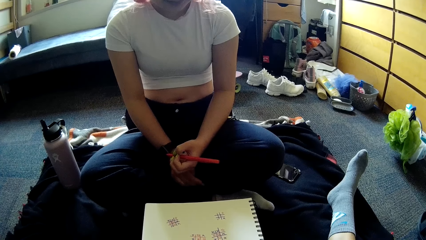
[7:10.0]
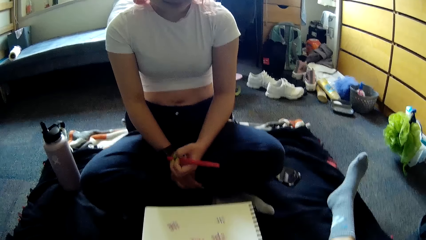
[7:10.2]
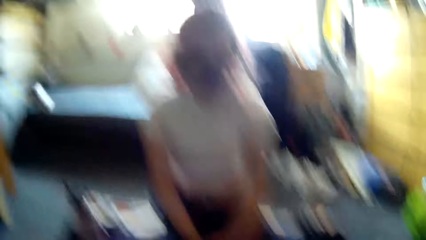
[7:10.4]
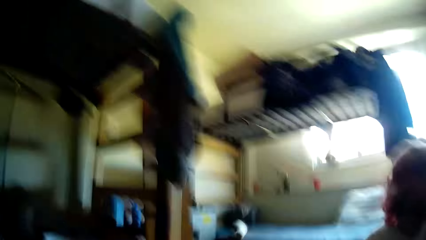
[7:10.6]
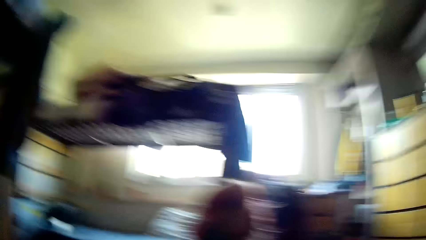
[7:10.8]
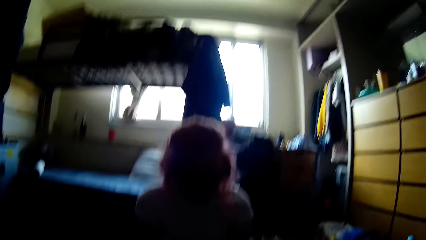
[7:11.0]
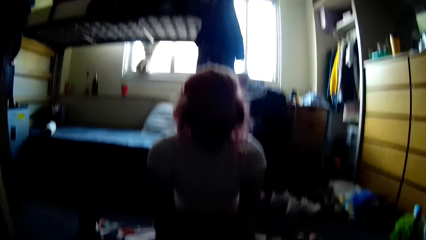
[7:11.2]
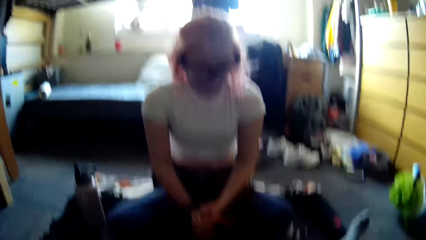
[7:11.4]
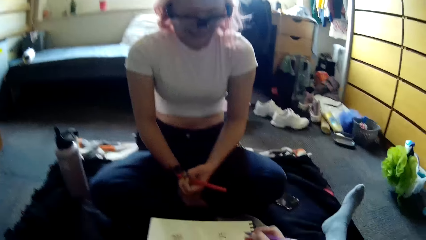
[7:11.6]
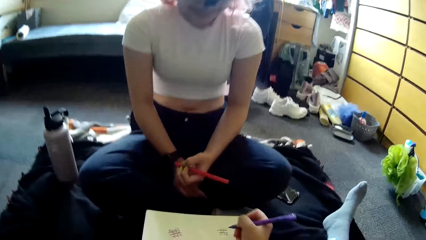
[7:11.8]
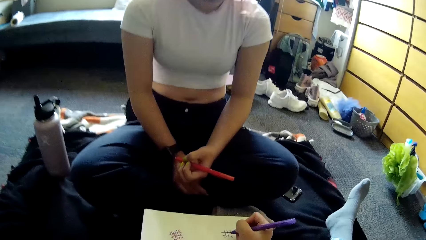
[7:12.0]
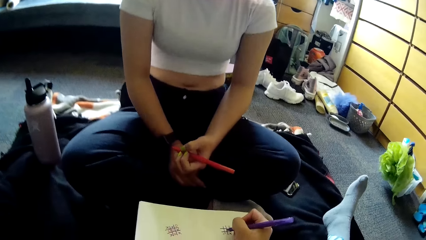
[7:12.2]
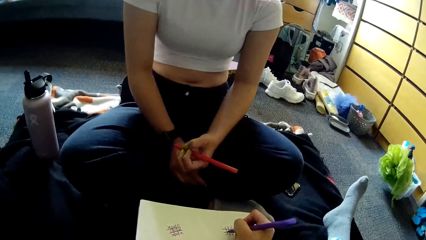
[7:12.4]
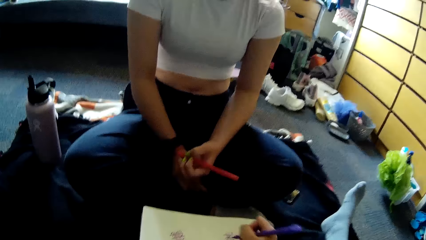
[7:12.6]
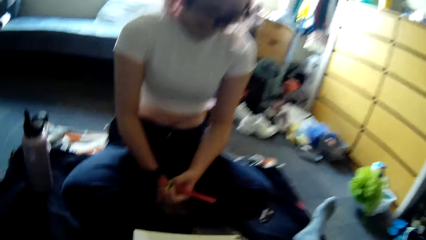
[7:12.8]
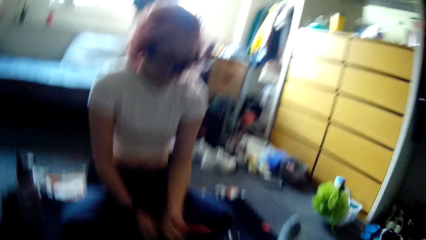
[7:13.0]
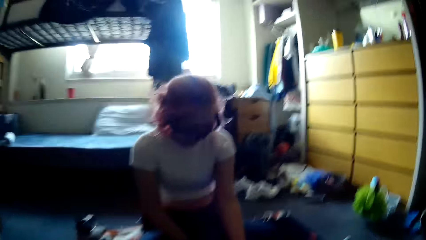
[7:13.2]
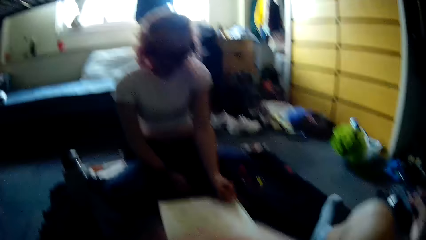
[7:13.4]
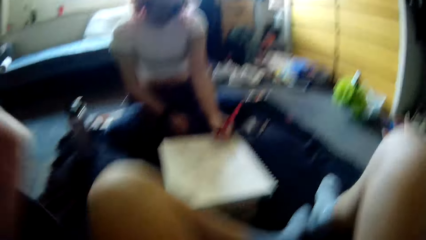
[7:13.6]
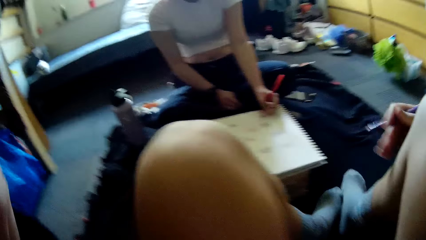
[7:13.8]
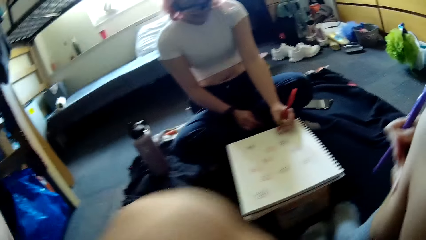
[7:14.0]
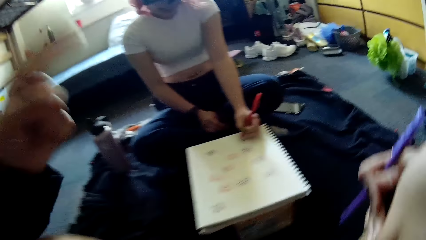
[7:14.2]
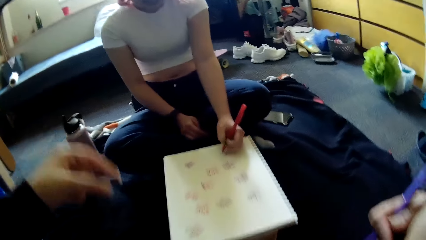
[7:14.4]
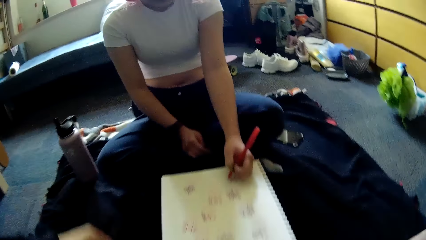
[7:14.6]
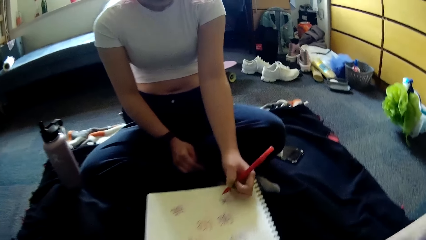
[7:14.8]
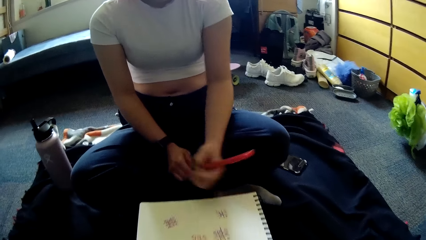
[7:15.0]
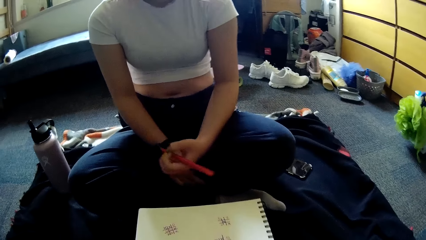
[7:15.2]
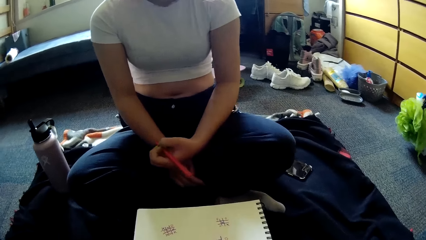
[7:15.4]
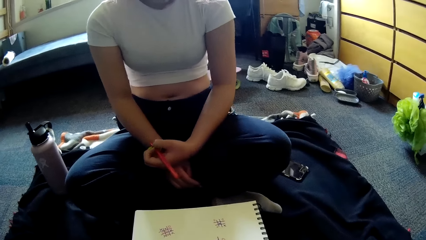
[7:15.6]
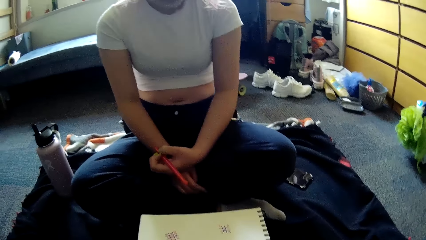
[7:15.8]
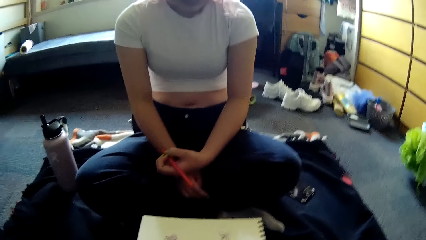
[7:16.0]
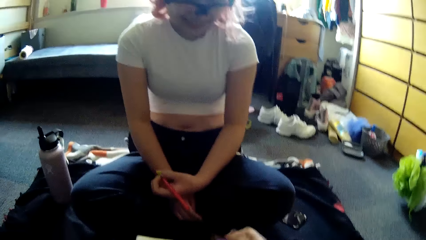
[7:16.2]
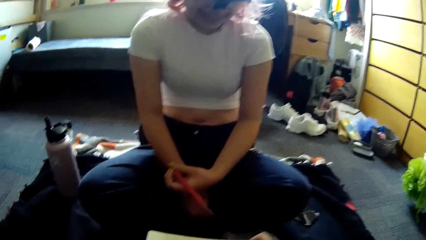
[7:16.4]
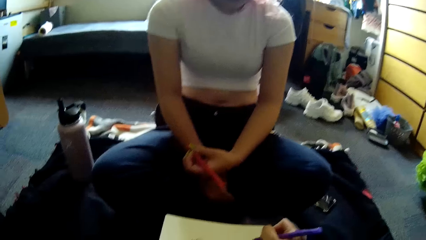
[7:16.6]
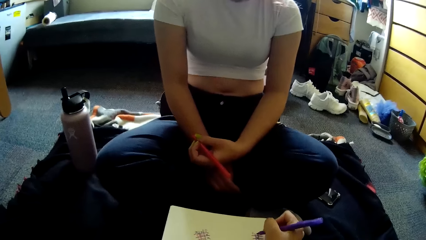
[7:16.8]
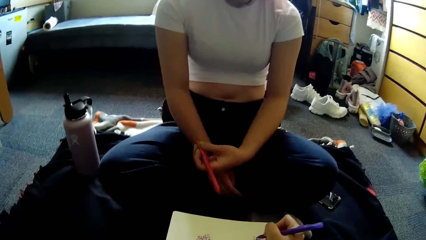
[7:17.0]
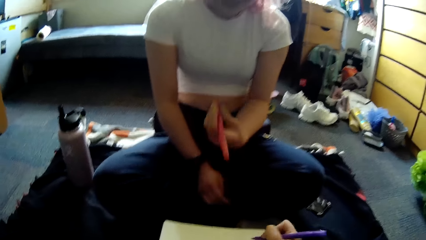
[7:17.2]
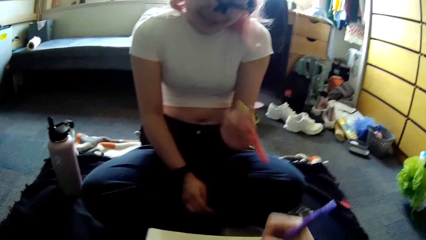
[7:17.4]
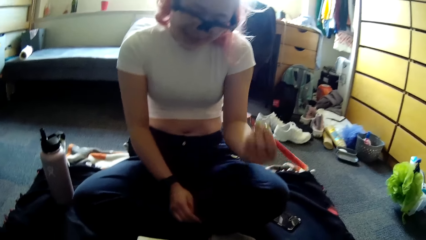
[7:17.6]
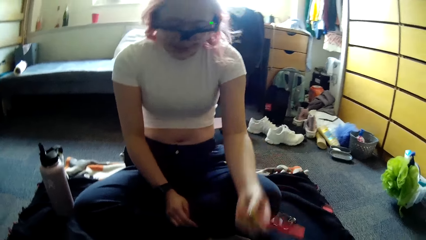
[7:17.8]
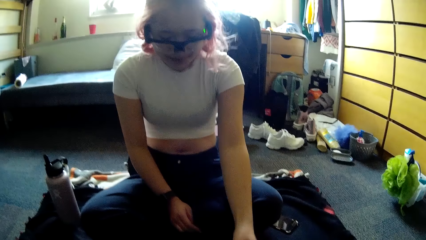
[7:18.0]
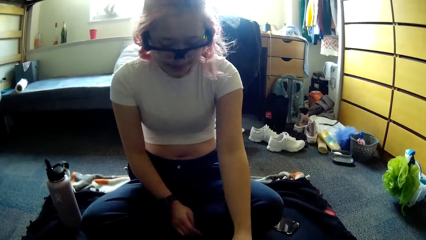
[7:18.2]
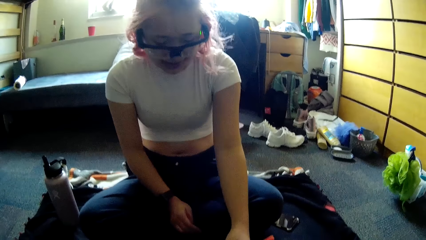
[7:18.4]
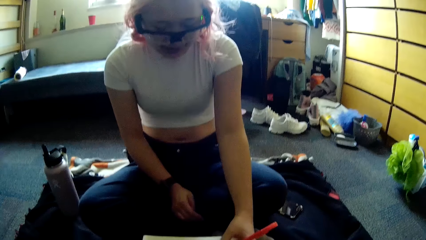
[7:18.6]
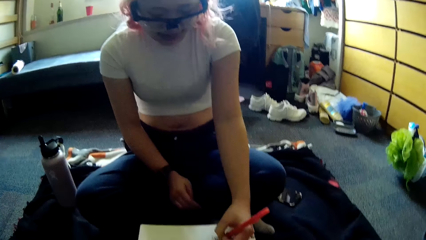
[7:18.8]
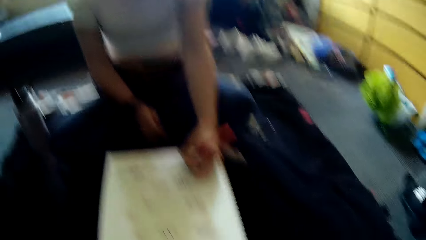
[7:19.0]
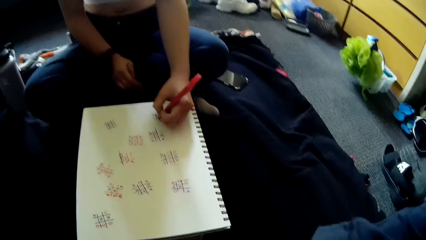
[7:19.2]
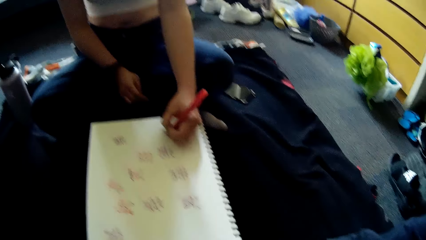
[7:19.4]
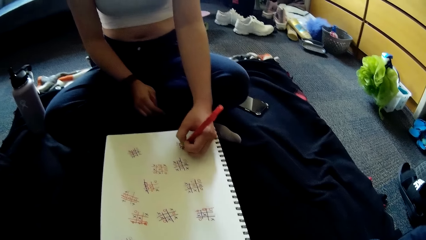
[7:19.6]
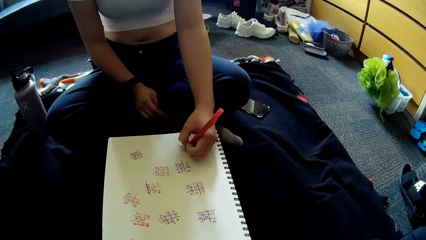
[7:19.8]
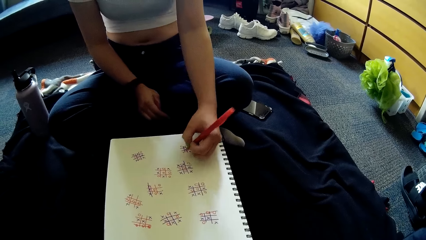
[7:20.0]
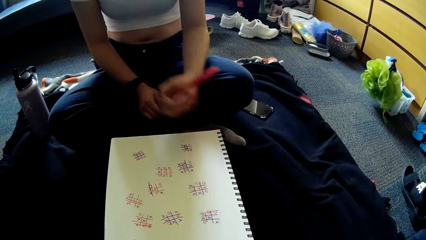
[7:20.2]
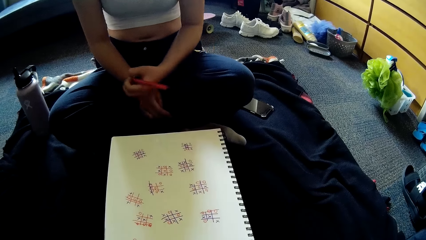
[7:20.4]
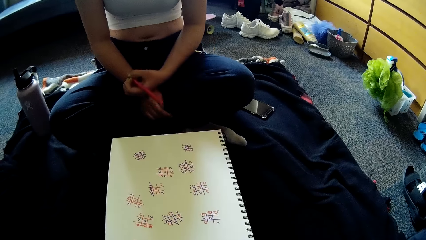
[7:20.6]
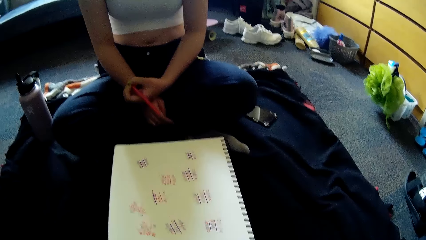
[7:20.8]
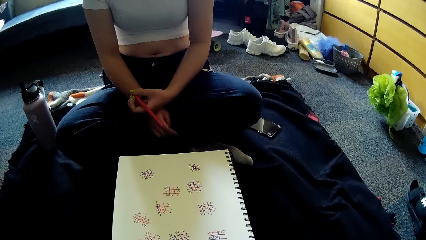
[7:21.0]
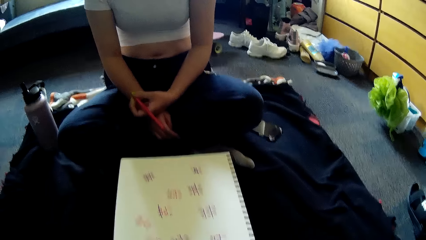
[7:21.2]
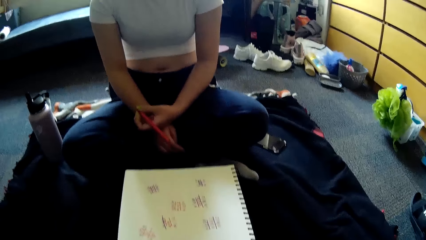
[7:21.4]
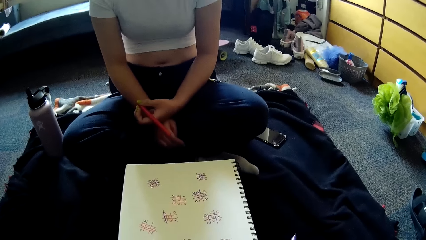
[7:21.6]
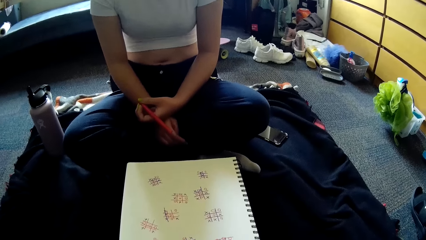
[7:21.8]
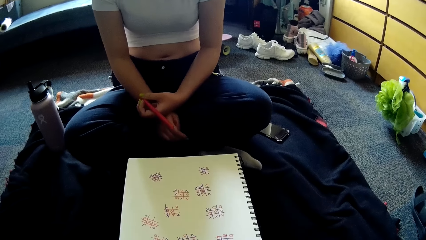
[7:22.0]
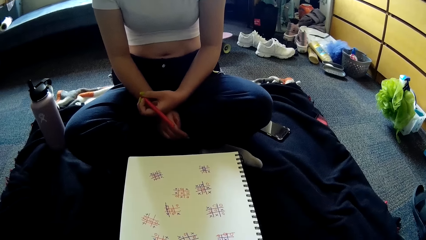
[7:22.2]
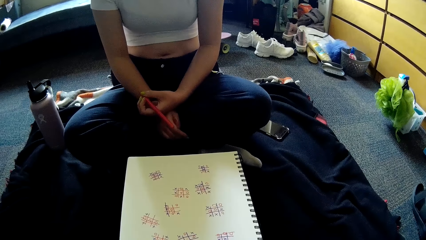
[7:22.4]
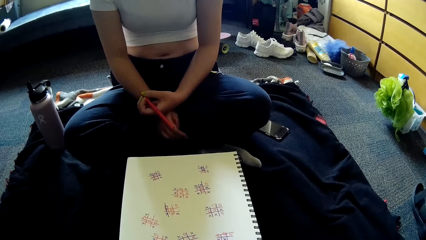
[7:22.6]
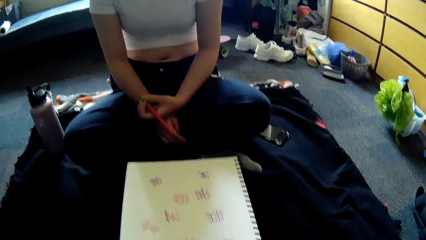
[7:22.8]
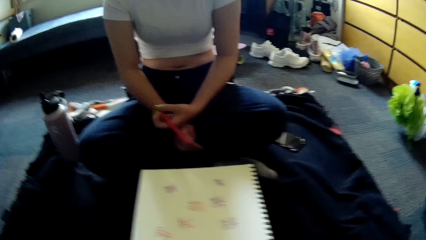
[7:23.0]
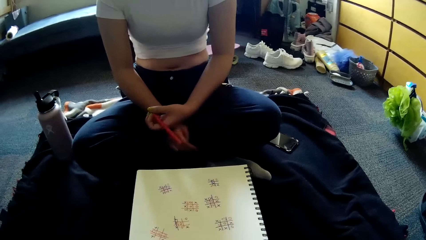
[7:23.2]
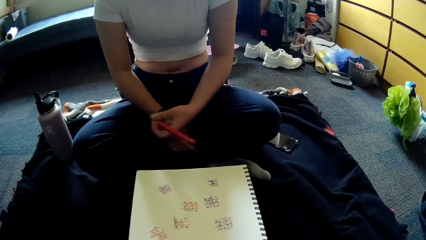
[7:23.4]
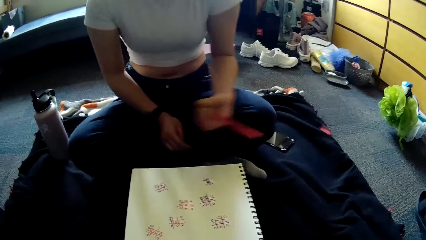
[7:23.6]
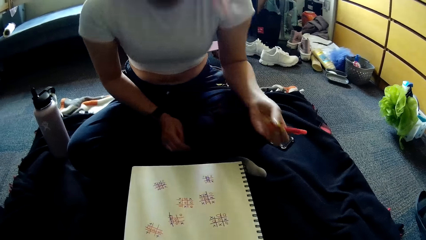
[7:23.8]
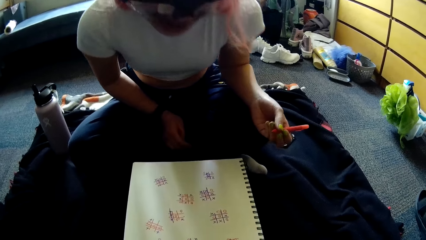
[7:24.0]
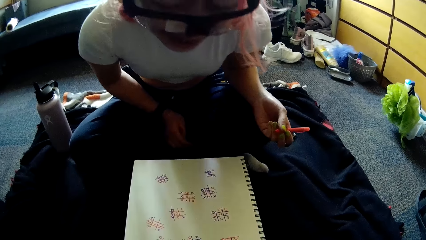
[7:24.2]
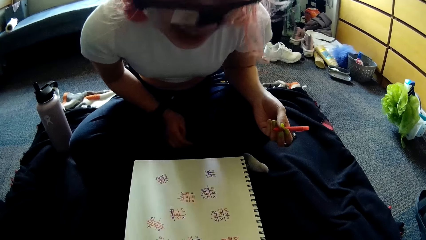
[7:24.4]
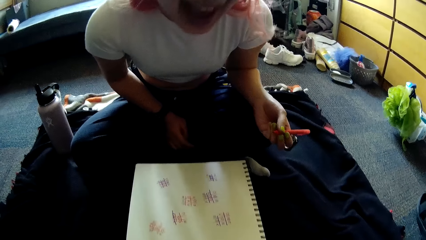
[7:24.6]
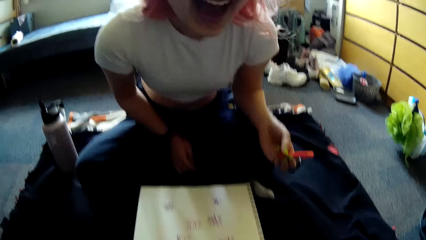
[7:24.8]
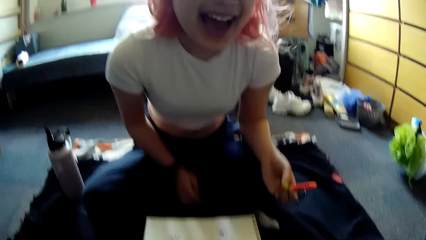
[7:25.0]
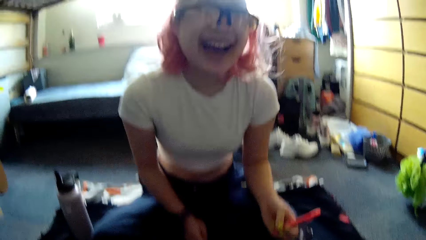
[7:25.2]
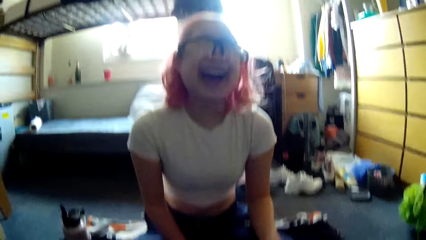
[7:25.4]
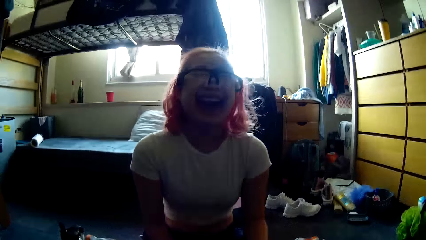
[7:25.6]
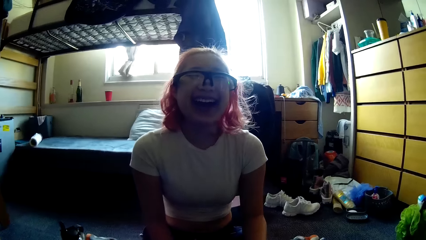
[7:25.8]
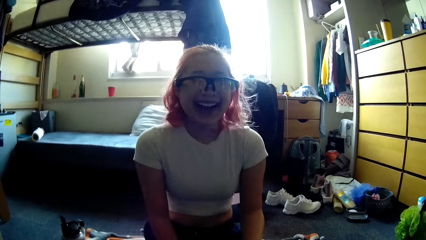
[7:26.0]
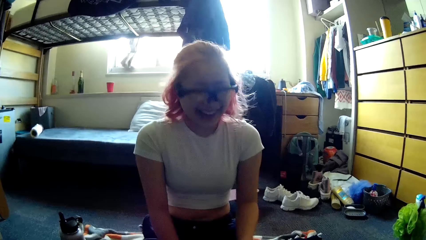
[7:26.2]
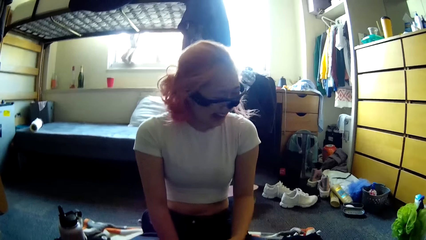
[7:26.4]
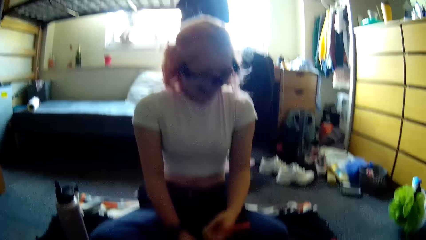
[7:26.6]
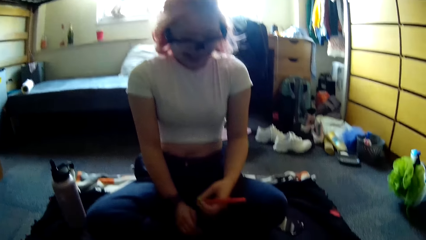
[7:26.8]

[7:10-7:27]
The camera wearer looks on the paper. A woman looks on the paper. The camera wearer converses with the woman. She writes in the book with the pen in her right hand and looks around. The woman writes in the book with the pen in her left hand. The camera wearer folds her legs. She writes in the book with the pen in her right hand. The woman writes in the book with the pen in her left hand.
